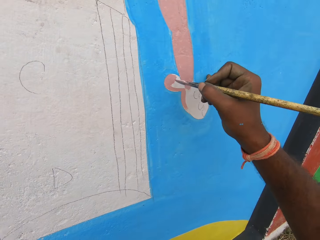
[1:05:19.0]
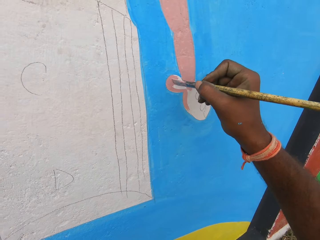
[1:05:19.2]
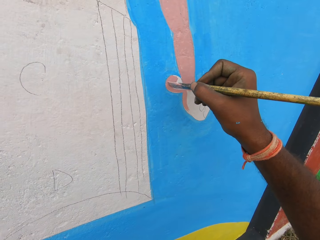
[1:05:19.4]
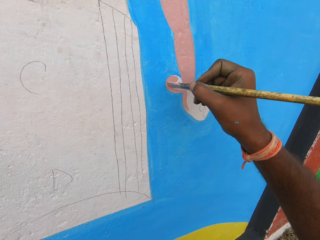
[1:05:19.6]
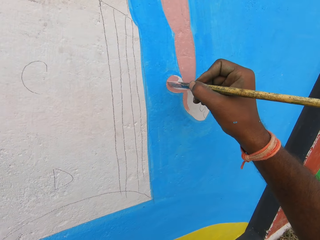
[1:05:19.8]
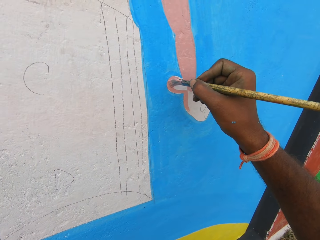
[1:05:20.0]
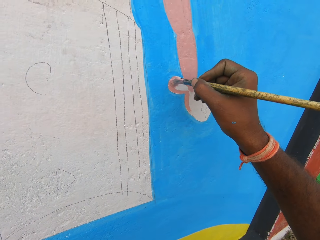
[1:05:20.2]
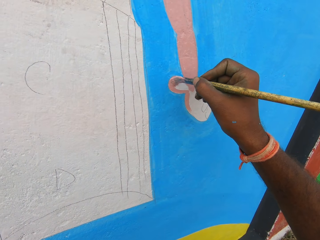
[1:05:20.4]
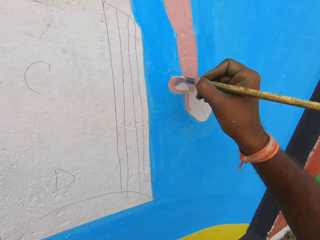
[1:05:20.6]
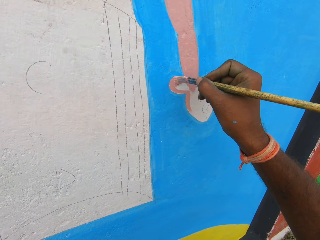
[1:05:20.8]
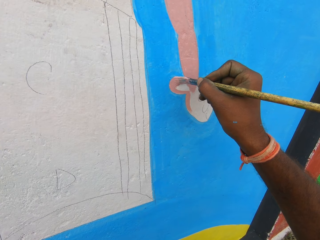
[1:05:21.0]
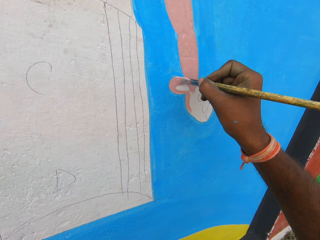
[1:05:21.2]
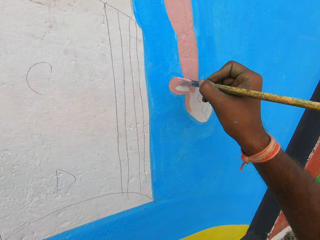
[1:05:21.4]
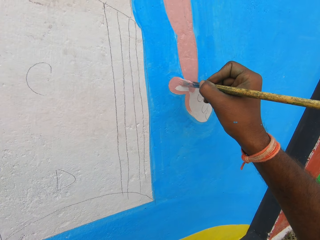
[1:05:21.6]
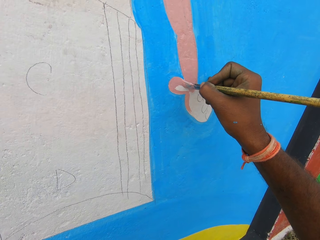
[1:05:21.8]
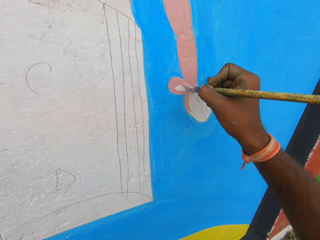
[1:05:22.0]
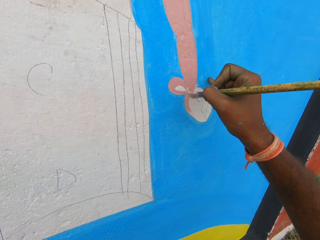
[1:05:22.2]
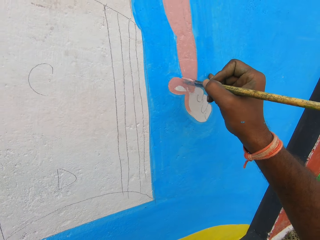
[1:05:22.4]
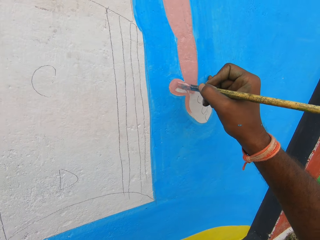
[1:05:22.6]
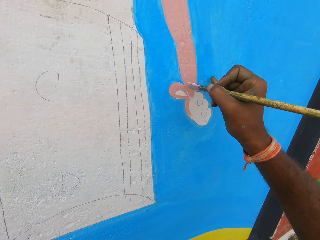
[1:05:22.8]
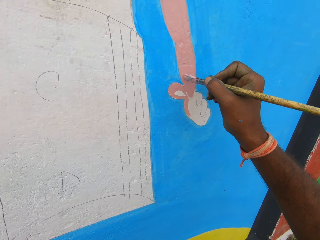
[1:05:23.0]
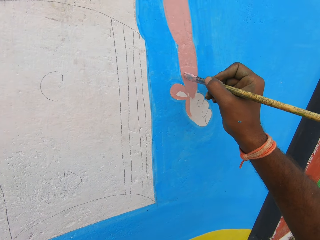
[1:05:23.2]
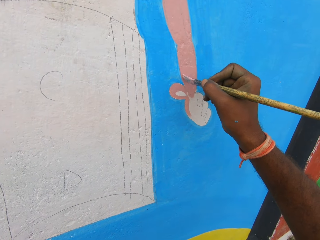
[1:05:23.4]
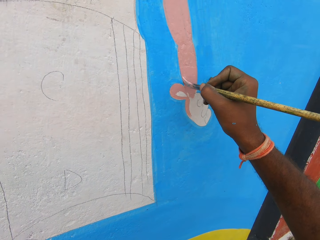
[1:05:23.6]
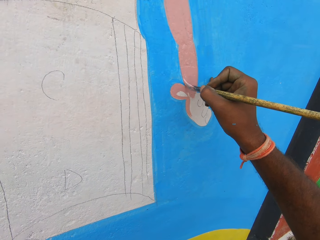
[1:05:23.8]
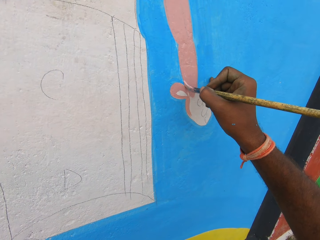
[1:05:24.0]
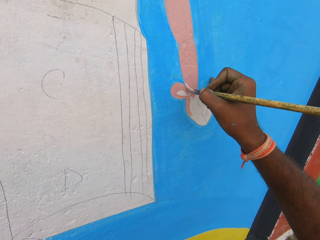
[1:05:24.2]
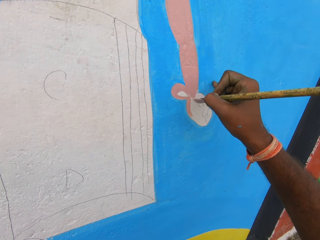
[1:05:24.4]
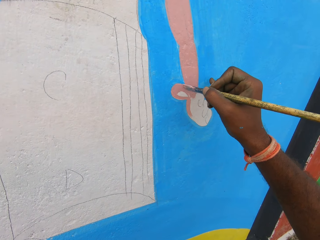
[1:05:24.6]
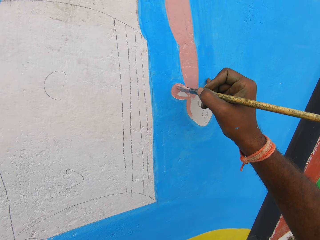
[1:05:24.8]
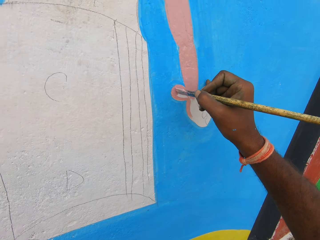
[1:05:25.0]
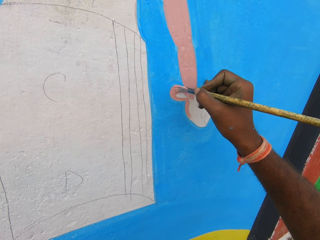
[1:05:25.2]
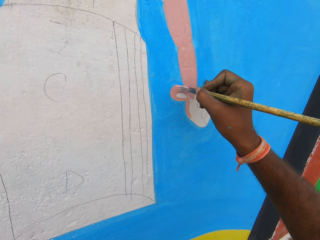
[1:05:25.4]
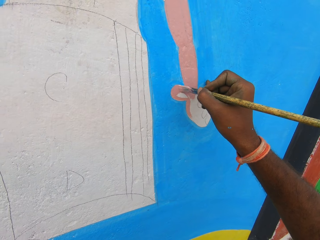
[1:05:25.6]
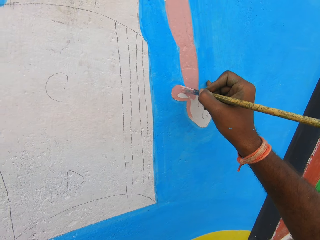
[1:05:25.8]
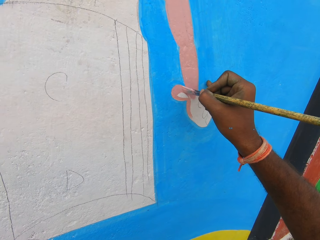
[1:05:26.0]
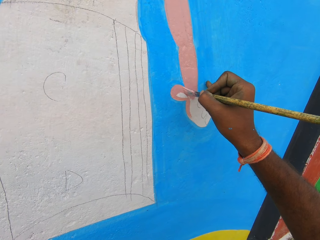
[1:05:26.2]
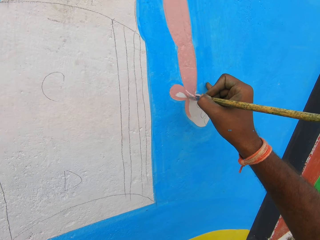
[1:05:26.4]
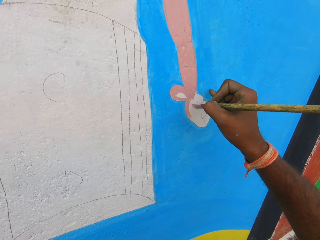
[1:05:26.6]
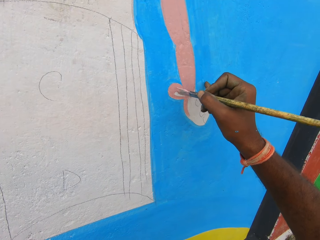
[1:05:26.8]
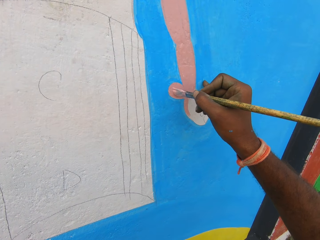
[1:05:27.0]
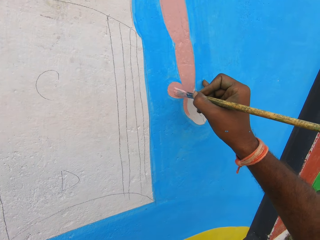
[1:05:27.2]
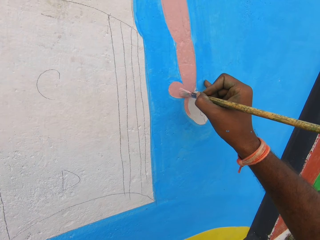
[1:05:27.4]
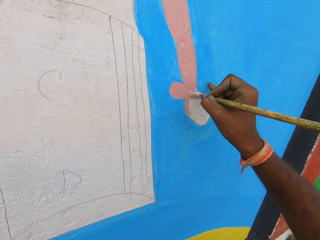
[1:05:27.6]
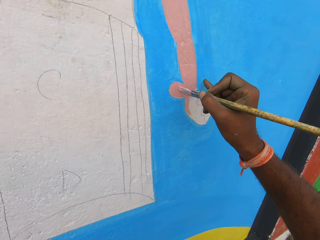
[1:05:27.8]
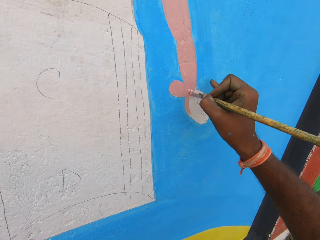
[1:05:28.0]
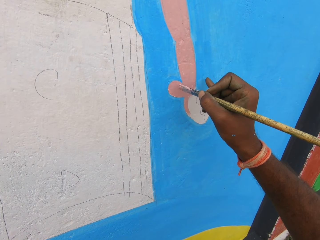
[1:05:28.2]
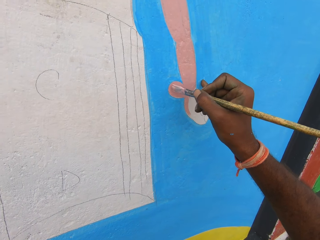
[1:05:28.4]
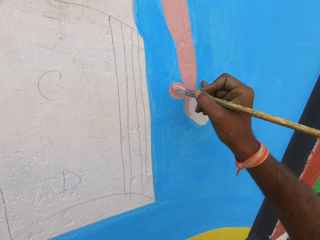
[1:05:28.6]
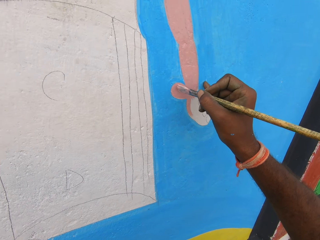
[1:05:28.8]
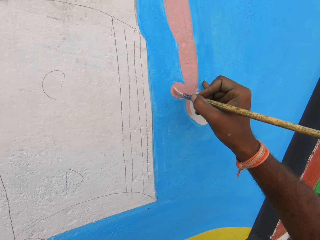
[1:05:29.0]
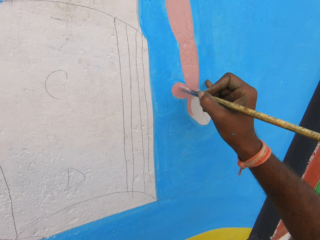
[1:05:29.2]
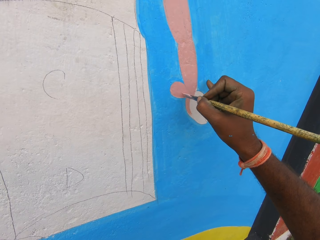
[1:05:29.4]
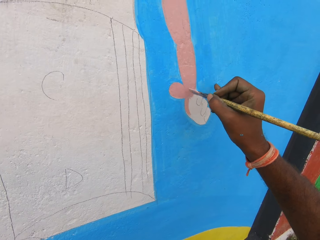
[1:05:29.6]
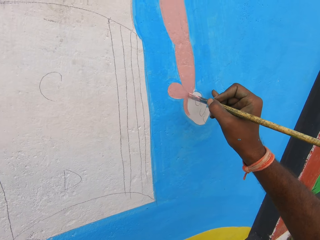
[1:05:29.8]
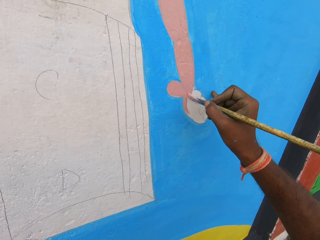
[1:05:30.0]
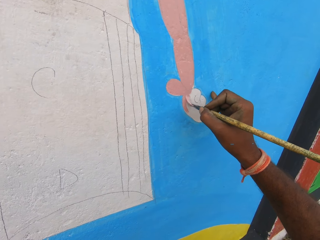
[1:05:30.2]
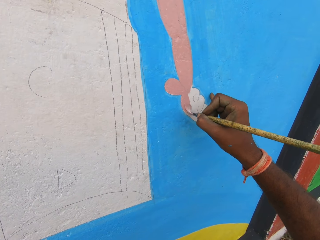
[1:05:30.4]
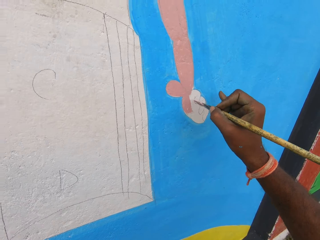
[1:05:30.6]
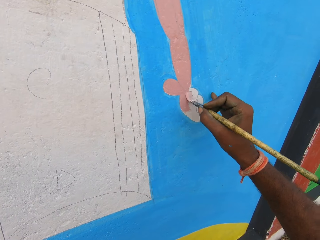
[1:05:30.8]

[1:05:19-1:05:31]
The camera wearer paints on the wall with the painting brush in his right hand.

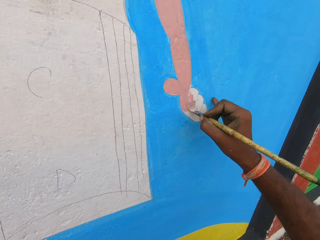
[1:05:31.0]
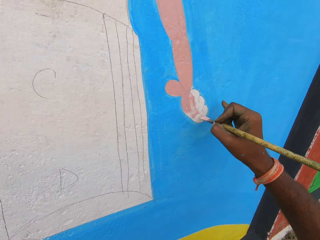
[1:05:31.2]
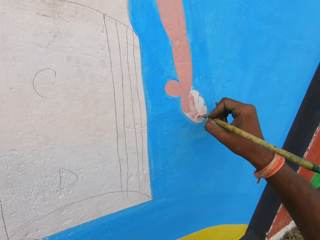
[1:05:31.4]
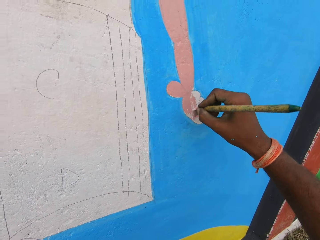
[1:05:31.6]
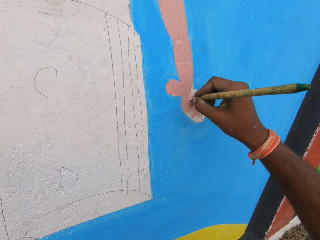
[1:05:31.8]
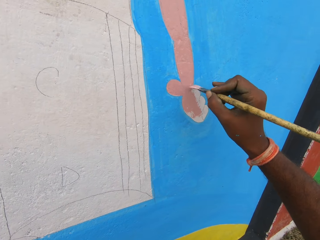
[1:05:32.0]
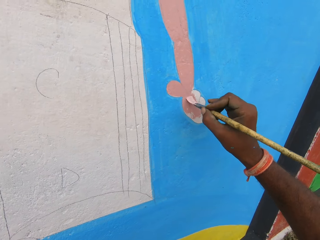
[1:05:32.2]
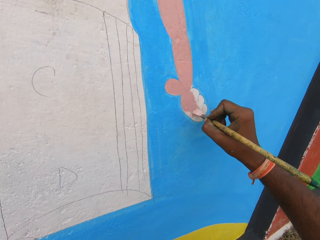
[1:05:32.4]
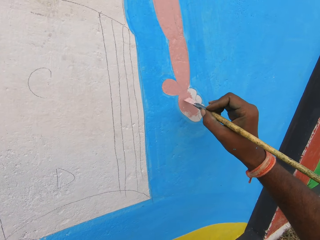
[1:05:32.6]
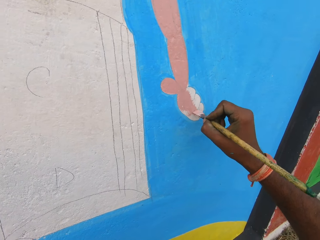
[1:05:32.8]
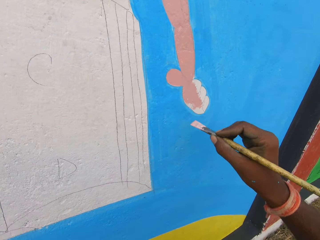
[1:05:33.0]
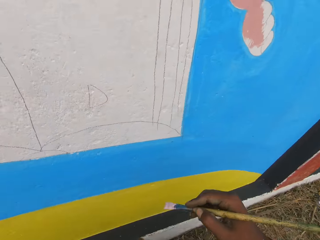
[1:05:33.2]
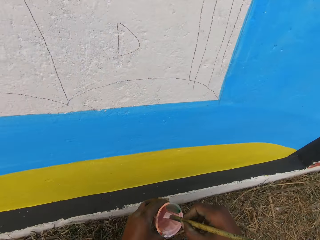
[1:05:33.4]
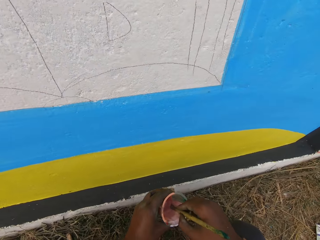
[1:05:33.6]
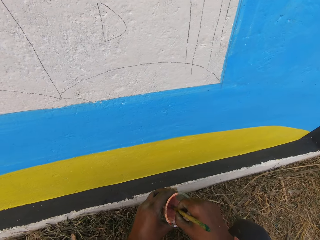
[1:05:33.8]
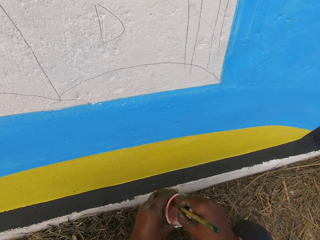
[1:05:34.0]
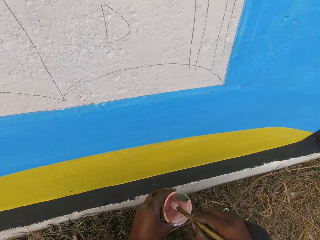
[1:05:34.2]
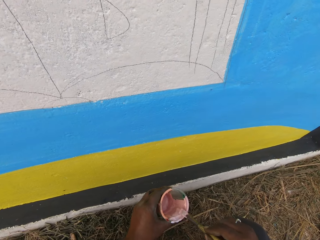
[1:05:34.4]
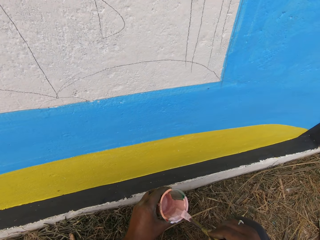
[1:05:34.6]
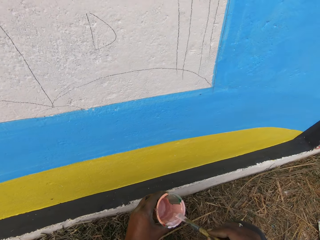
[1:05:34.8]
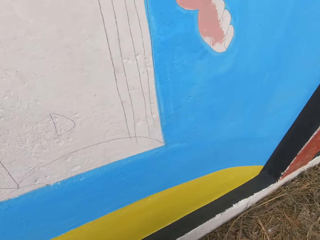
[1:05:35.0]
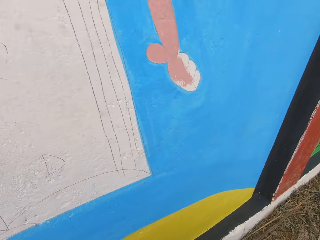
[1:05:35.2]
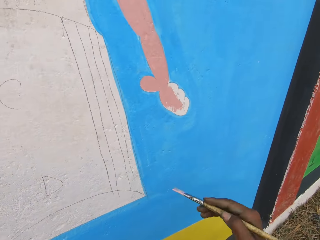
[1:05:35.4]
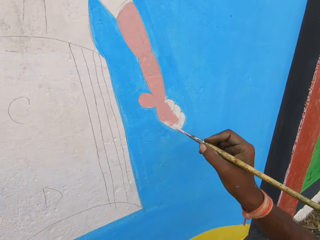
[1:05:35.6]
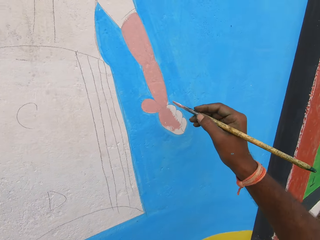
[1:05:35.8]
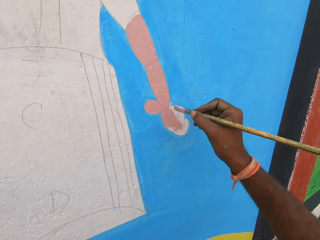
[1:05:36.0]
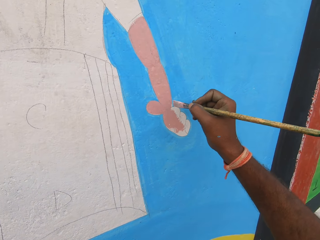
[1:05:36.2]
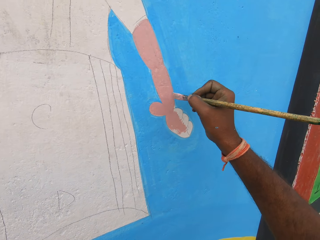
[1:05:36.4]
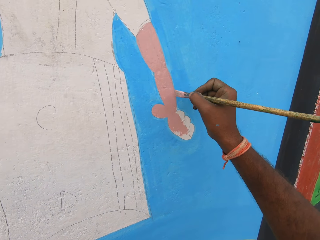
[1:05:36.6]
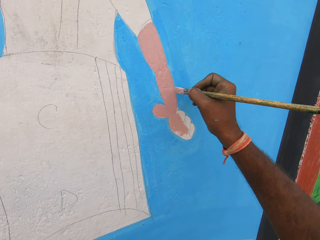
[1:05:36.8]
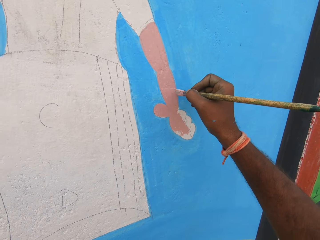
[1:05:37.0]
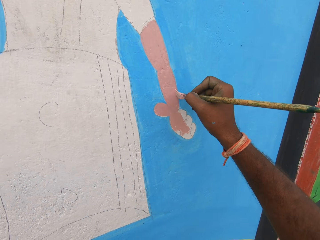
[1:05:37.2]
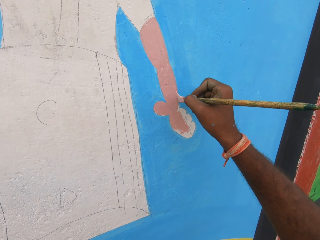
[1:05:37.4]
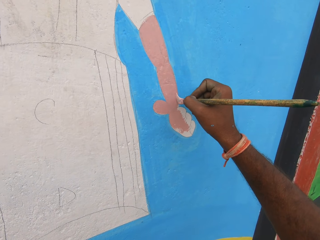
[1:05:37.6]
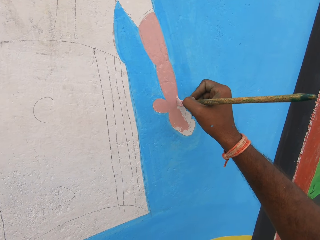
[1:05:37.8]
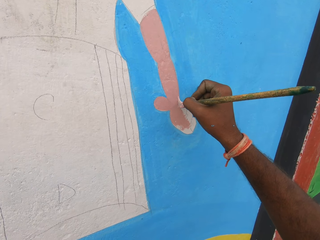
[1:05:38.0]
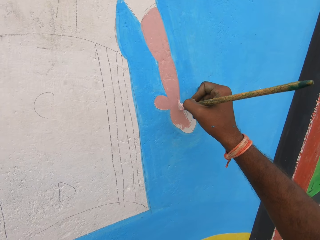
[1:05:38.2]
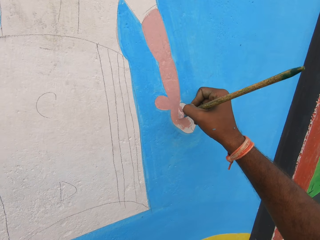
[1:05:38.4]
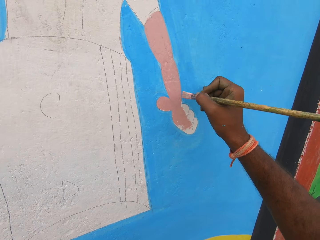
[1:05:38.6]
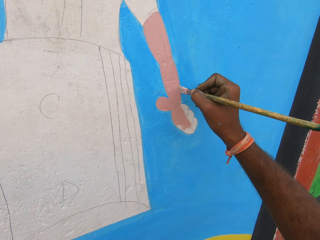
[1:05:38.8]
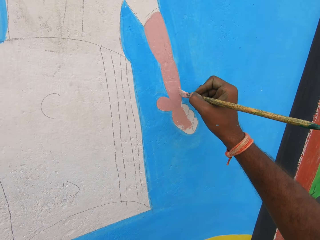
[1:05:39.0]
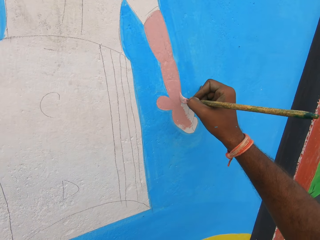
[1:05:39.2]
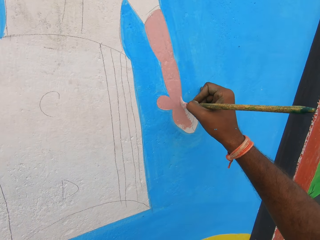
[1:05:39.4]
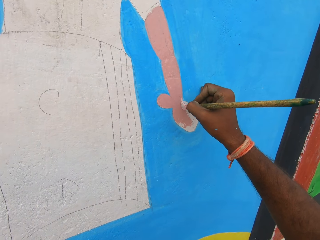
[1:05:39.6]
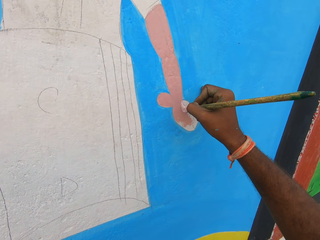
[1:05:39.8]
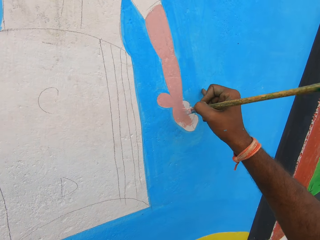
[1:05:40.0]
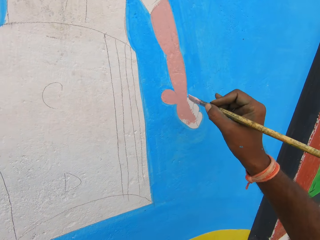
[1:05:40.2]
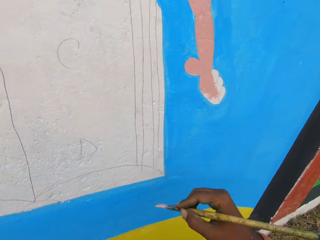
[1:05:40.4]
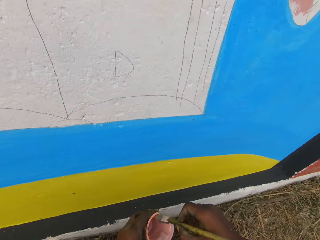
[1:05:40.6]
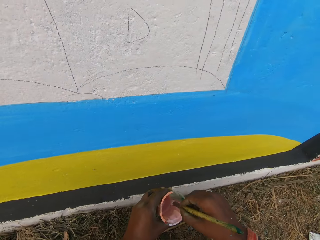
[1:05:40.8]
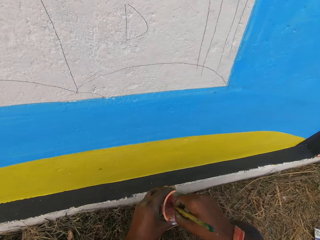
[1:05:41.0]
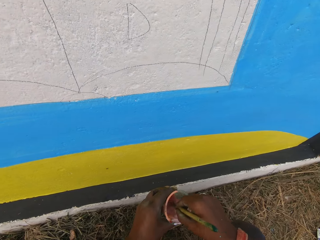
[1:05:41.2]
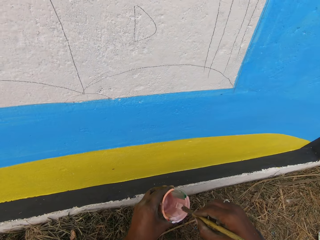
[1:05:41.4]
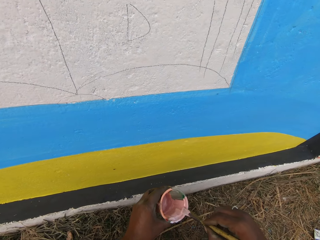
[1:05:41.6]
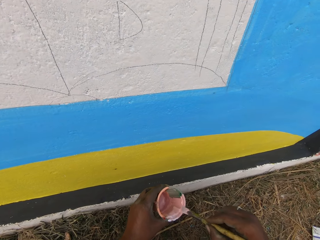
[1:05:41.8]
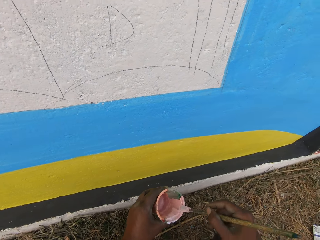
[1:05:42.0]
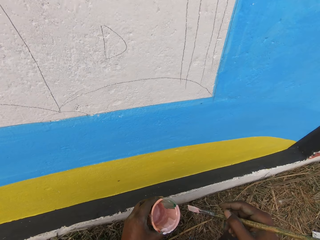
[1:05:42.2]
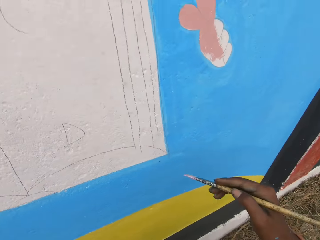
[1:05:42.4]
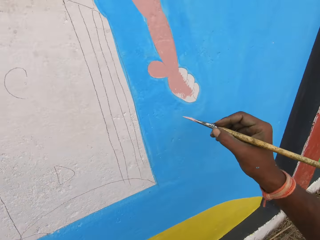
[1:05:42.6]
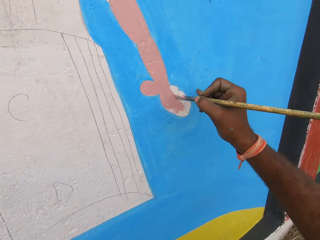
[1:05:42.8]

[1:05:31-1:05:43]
The camera wearer dips the painting brush into the paint bowl in his left hand. He rubs the painting brush against the edge of the paint bowl. He paints on the wall with the painting brush in his right hand. He dips the painting brush into the paint bowl in his left hand. He rubs the painting brush against the edge of the paint bowl.
